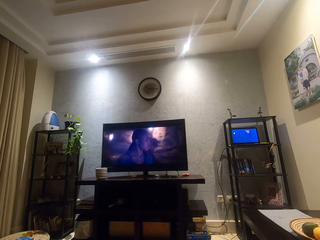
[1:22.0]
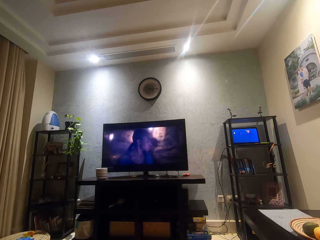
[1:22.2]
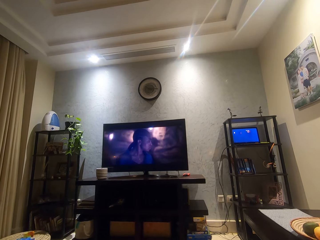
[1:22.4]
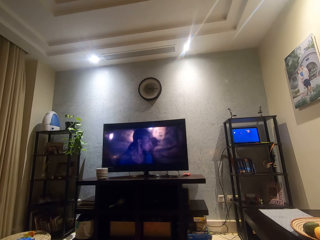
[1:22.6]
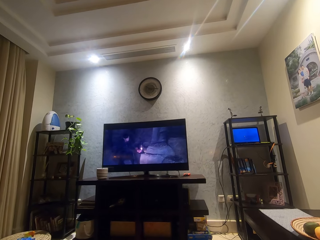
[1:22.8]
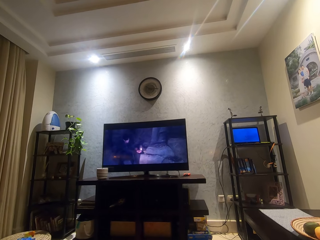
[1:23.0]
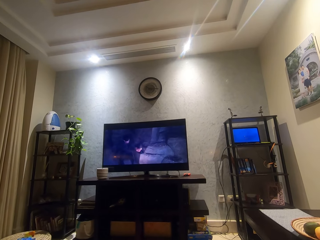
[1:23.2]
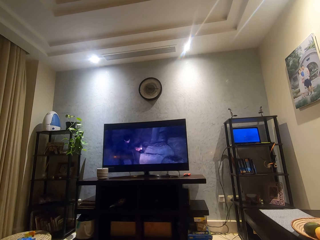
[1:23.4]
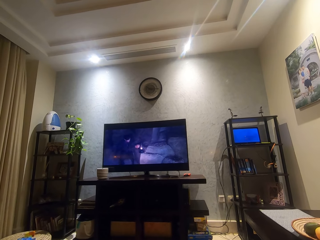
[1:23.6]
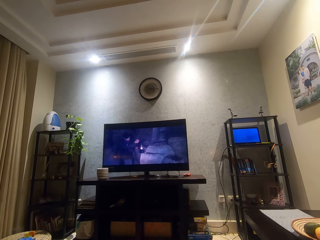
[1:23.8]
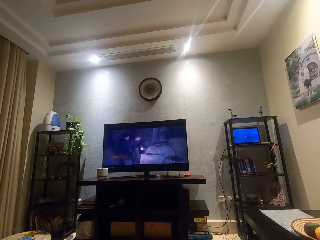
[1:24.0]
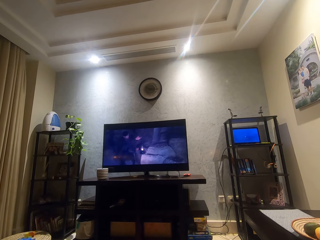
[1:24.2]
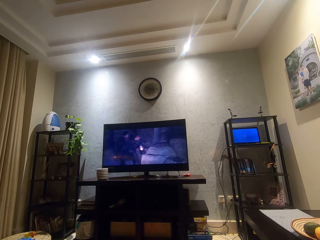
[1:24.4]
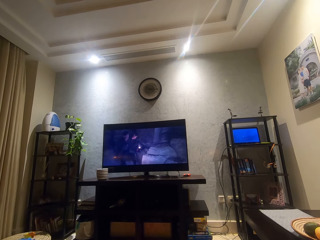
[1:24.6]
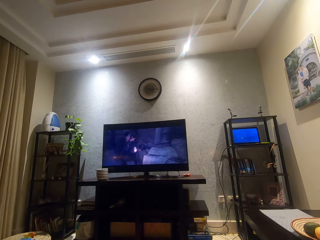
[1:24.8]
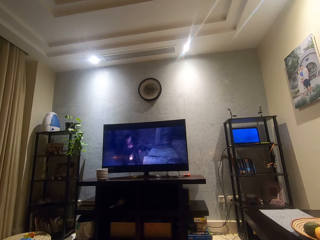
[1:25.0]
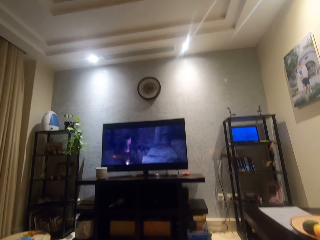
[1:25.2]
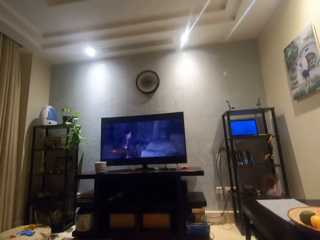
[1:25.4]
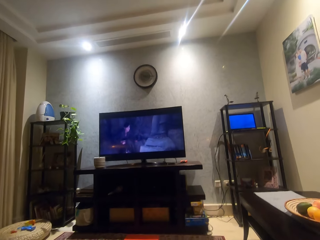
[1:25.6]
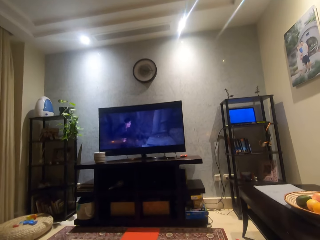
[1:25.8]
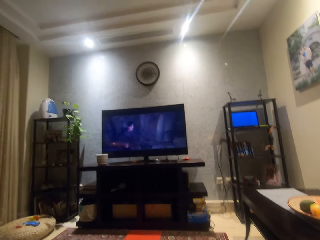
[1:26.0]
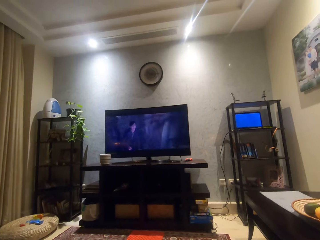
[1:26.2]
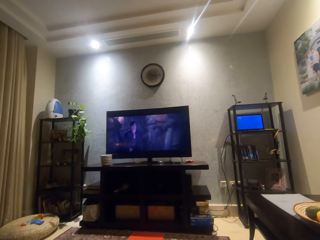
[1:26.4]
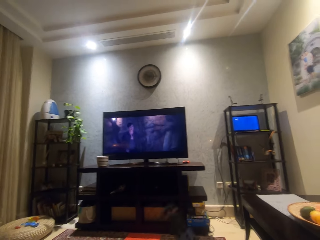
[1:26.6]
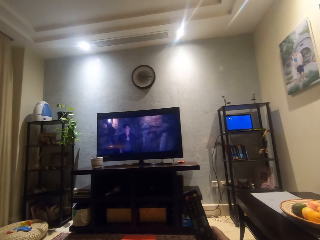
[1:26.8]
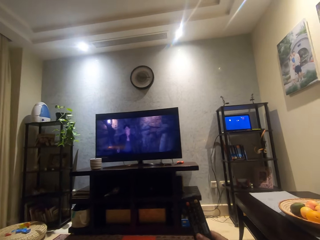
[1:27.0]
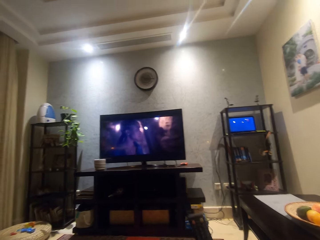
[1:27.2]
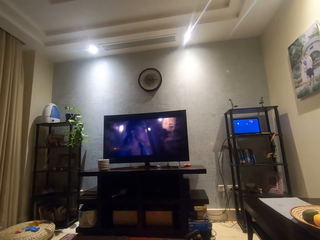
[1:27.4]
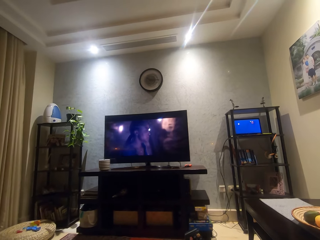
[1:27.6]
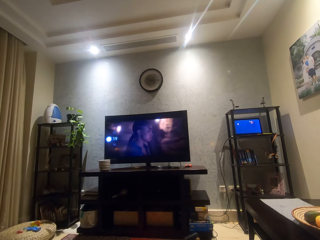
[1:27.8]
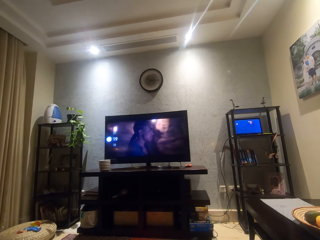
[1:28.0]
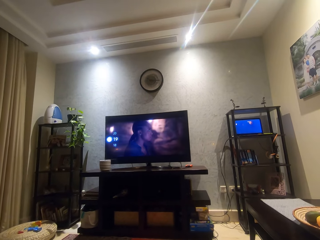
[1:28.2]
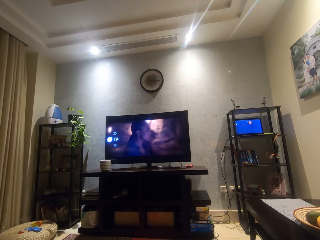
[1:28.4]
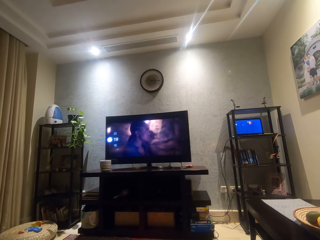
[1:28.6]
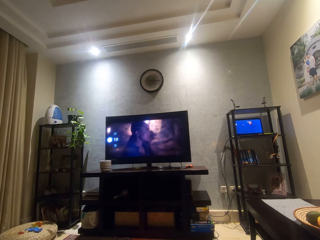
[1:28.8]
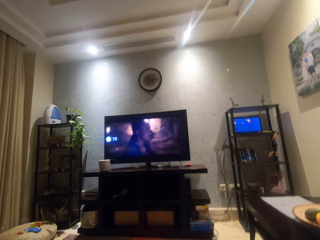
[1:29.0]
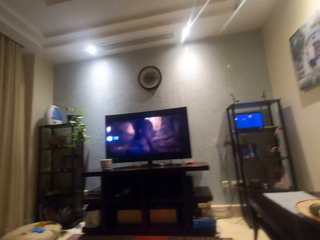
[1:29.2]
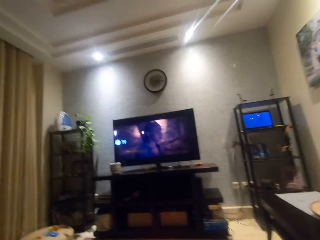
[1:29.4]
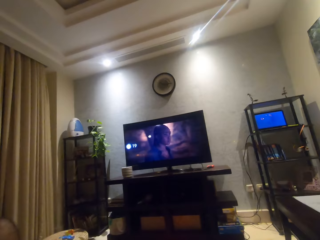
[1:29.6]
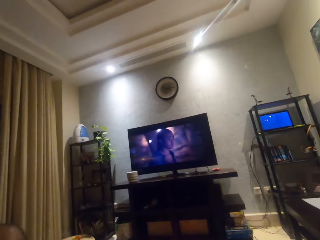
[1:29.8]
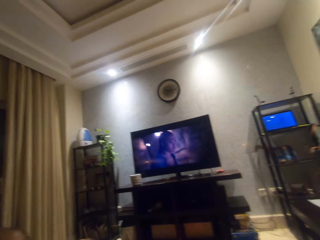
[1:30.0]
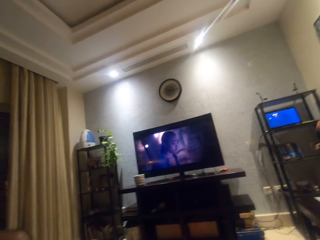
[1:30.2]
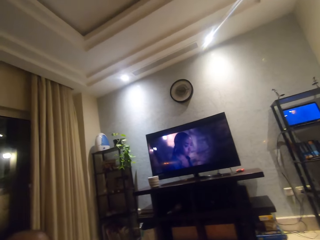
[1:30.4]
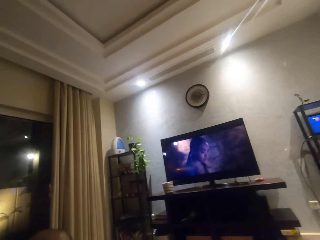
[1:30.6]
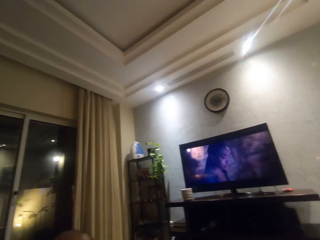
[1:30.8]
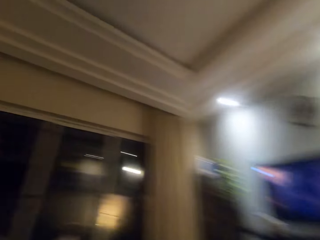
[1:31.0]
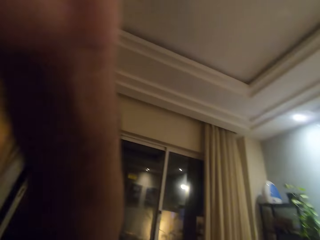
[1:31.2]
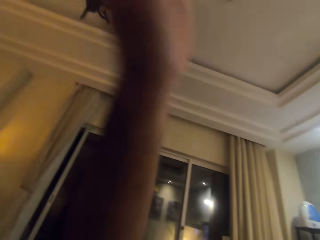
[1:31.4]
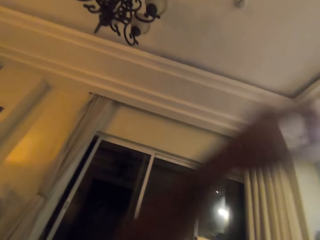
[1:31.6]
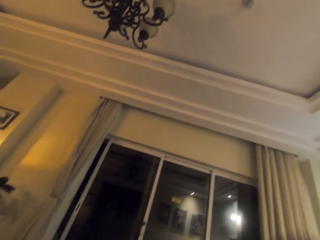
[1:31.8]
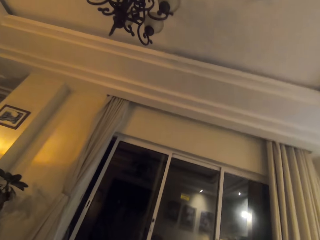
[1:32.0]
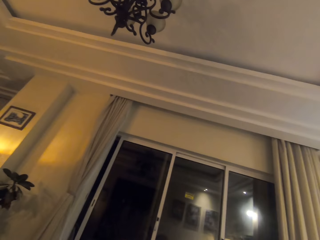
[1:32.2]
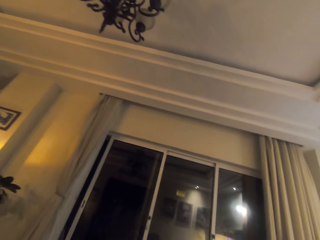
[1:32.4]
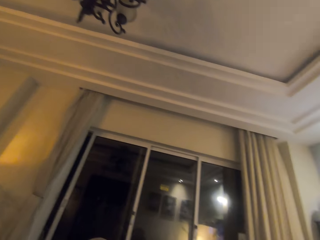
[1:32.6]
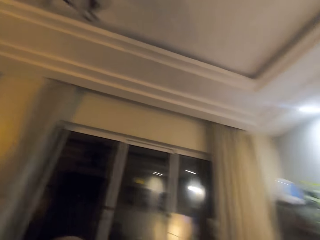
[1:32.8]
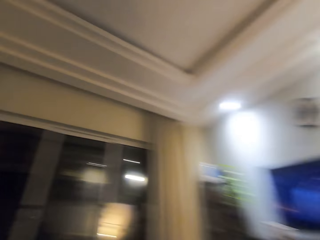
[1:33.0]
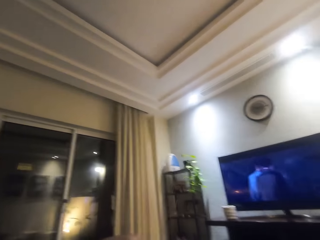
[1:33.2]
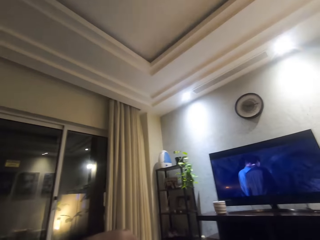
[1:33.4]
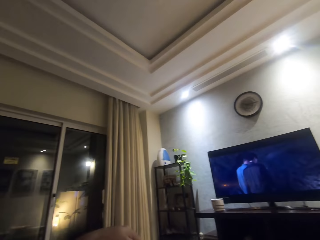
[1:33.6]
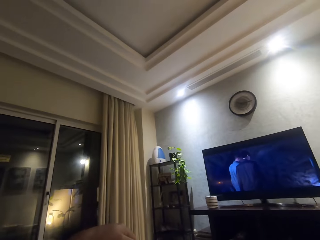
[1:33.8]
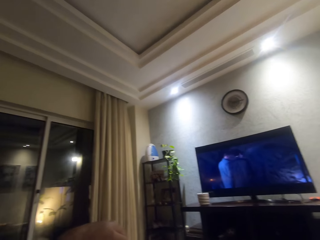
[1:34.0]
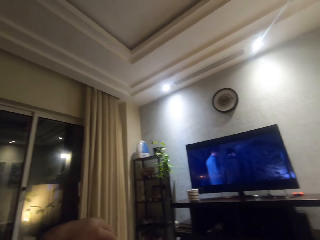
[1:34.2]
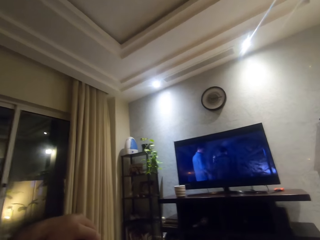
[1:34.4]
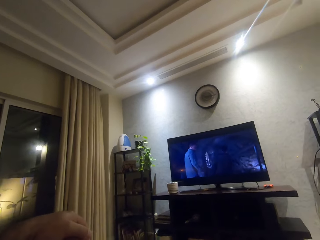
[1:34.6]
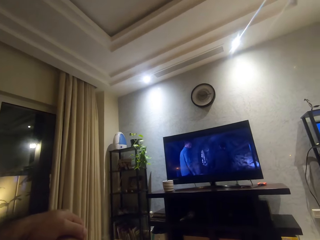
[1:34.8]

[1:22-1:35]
The camera wearer turns to the side. They hold a remote. They watch a movie. They turn to the side. They turn around.

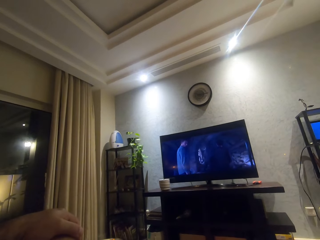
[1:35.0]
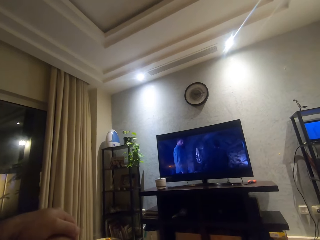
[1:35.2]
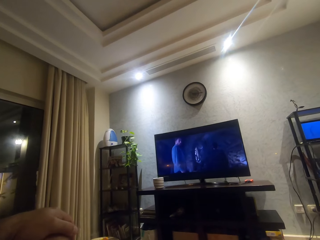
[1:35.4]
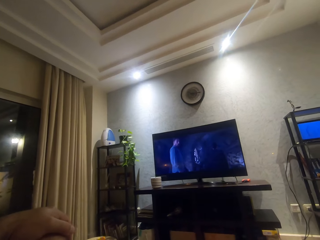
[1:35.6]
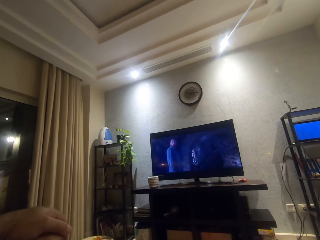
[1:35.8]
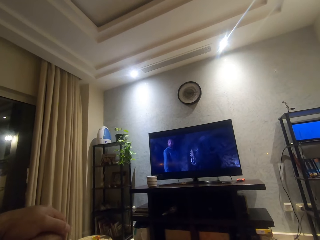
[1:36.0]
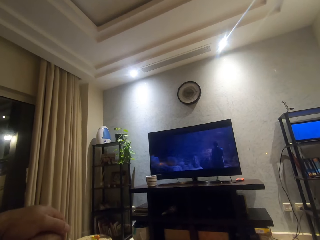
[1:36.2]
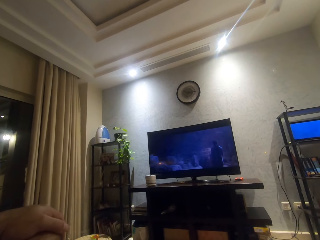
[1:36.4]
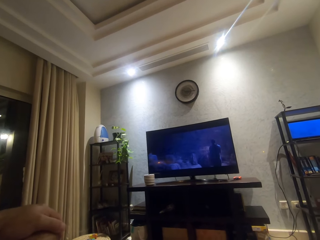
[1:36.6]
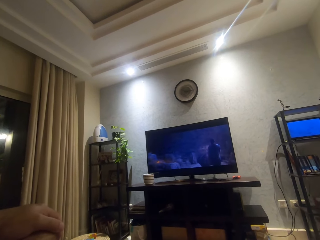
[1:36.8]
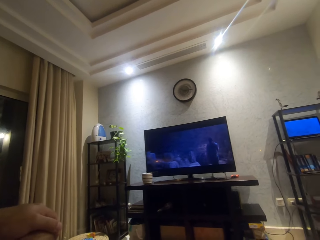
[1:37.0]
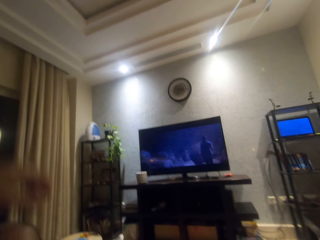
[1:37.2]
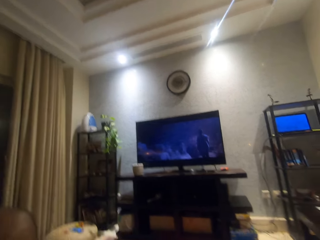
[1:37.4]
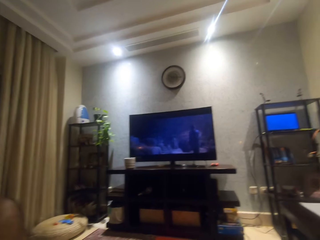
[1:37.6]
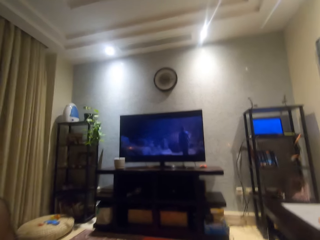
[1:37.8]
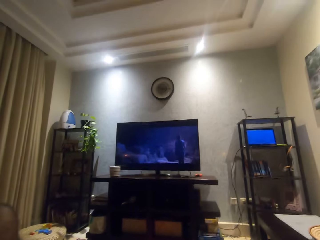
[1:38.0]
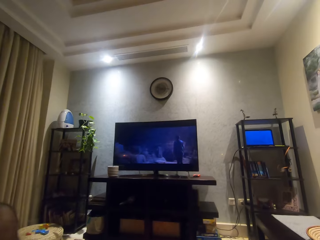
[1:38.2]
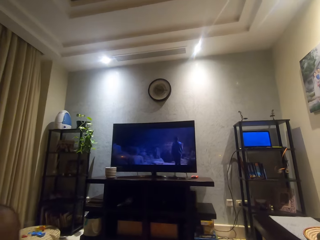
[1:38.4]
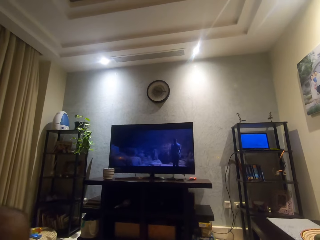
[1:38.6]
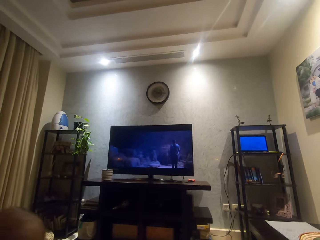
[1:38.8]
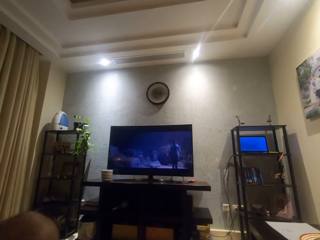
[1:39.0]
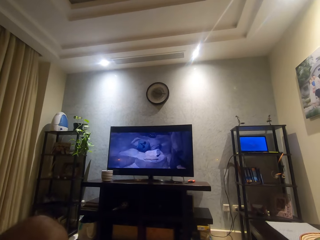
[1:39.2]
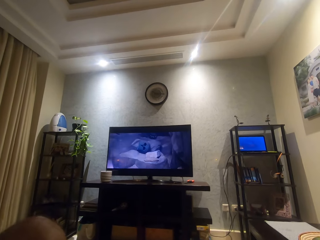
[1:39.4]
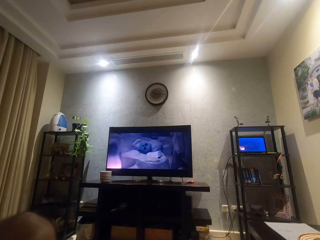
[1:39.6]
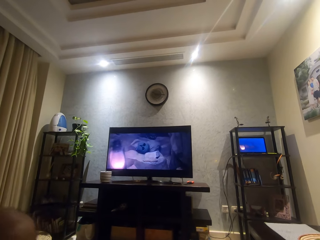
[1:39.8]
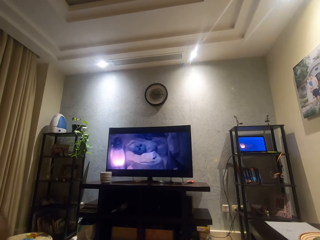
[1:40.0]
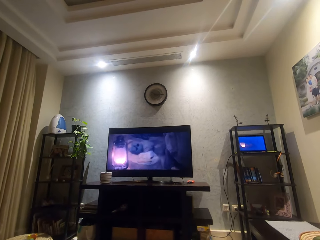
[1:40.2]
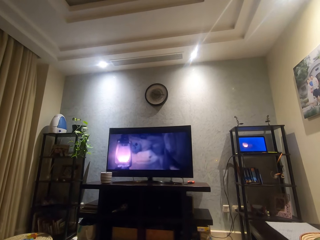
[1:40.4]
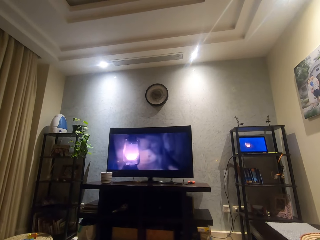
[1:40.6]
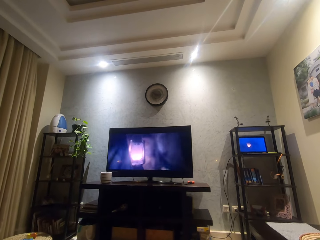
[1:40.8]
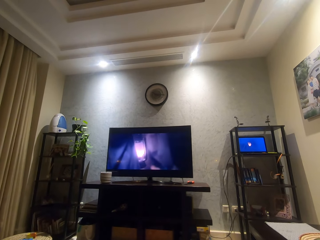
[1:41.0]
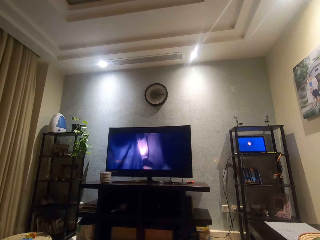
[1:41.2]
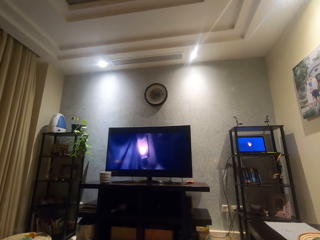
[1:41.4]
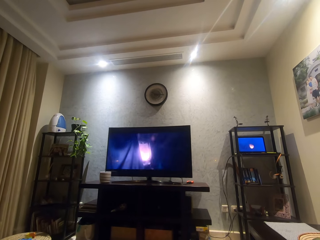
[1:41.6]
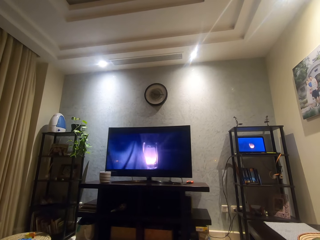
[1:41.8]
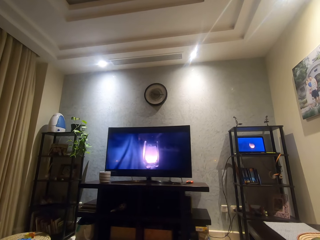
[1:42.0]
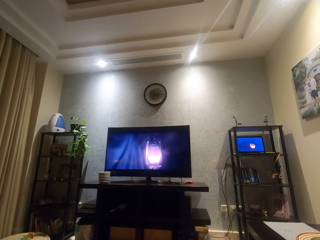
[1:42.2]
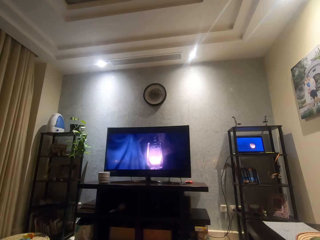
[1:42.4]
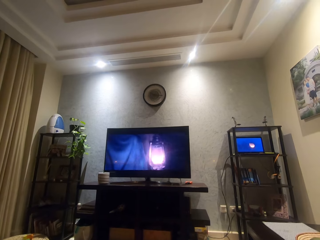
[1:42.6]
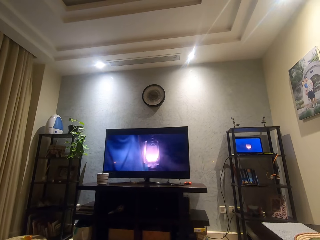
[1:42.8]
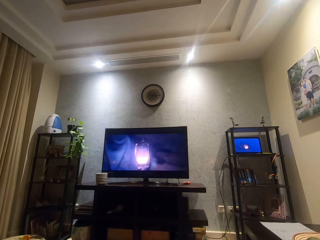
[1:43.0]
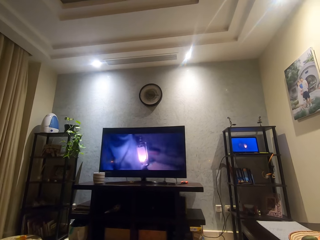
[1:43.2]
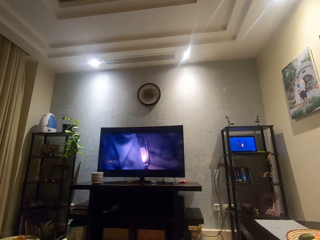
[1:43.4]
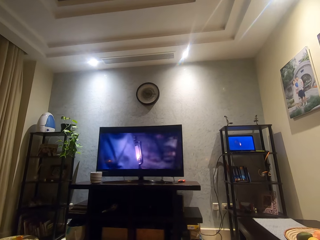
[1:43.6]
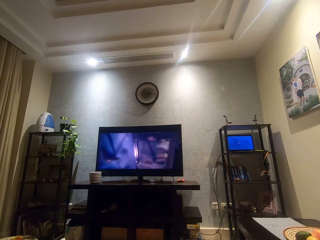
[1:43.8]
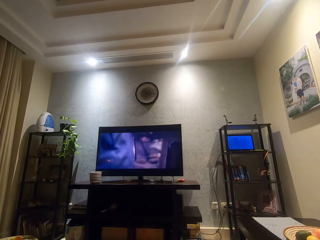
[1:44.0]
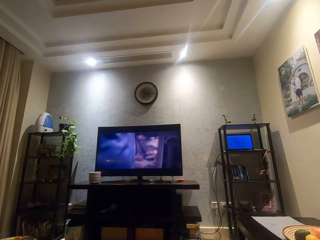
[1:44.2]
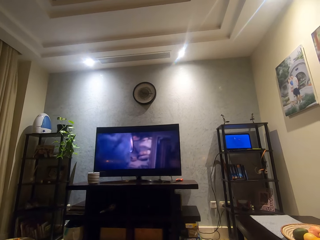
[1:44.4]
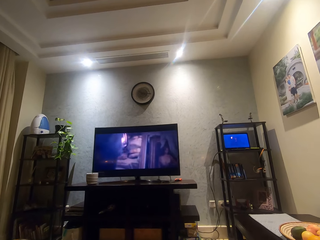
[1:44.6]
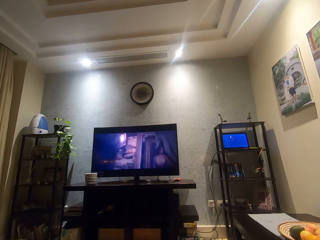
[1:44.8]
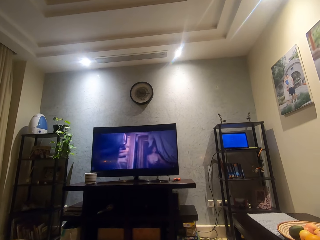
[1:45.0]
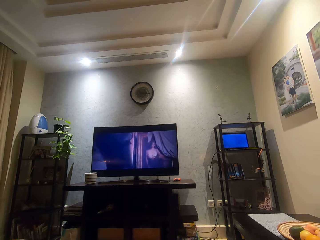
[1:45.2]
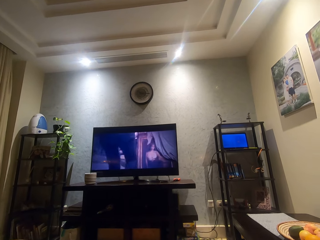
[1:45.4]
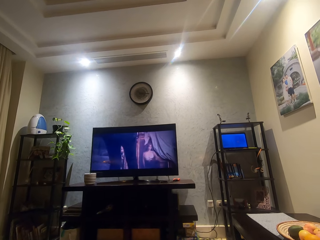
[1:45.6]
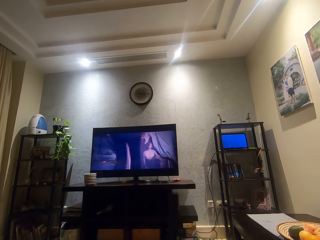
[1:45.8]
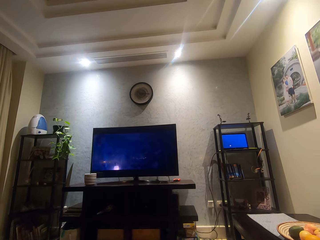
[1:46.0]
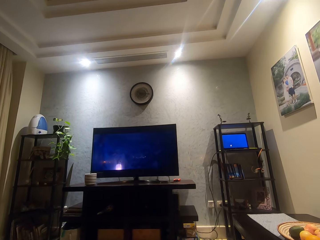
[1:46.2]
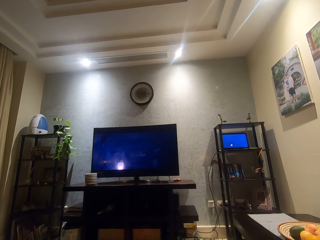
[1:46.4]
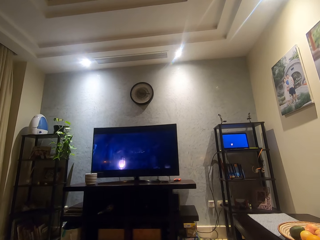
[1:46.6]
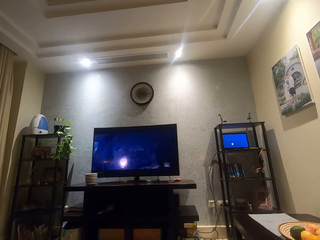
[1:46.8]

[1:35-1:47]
The camera wearer watches a movie. They turn to the side.
